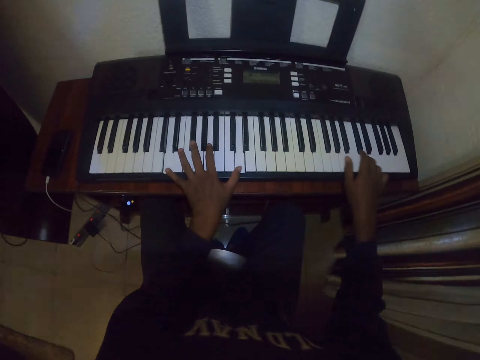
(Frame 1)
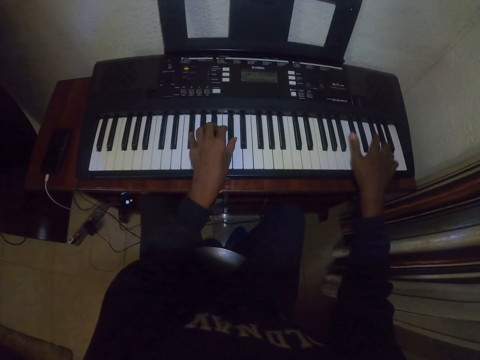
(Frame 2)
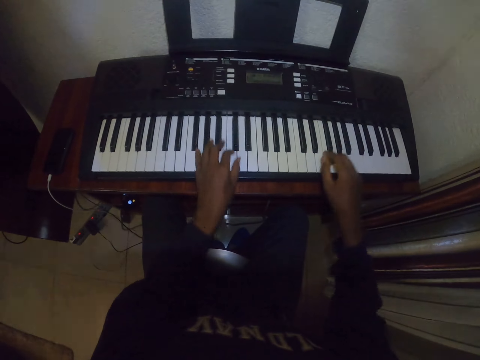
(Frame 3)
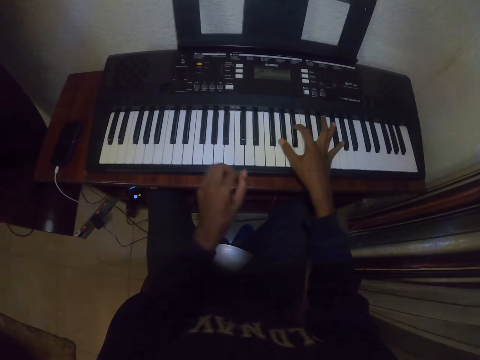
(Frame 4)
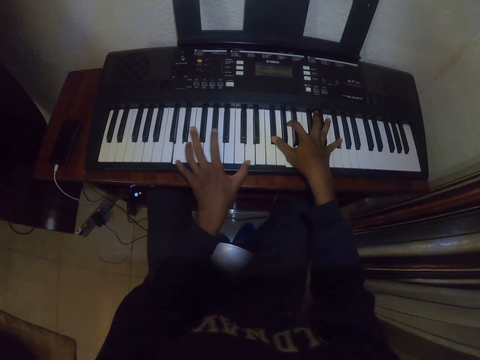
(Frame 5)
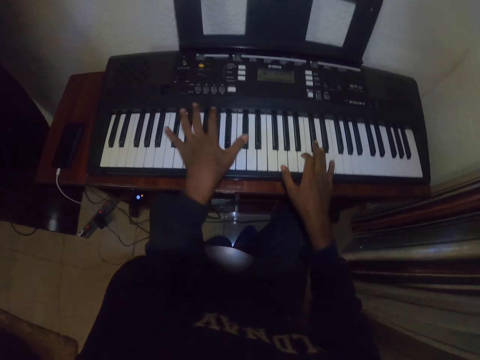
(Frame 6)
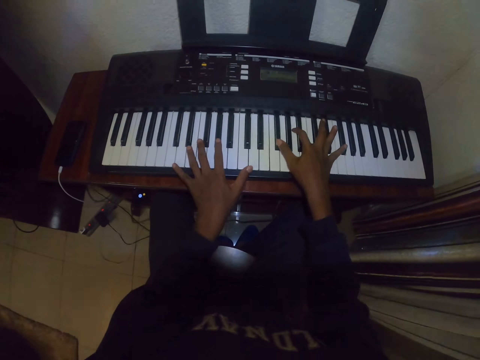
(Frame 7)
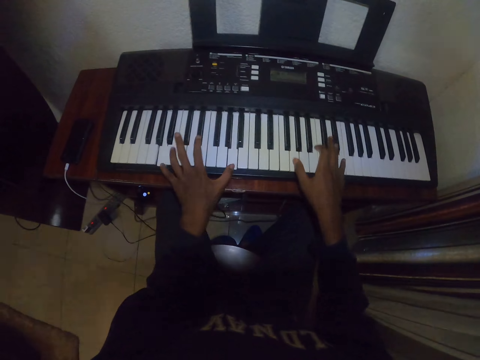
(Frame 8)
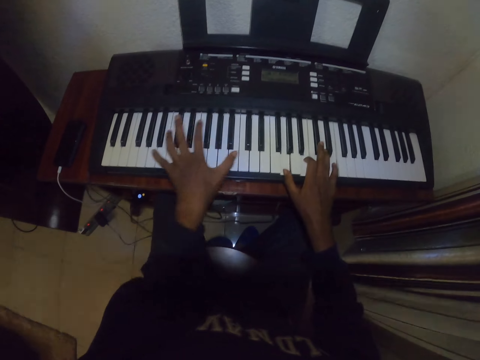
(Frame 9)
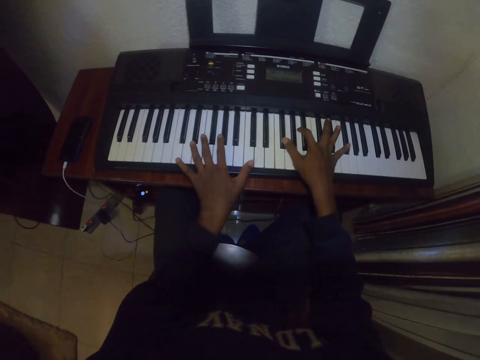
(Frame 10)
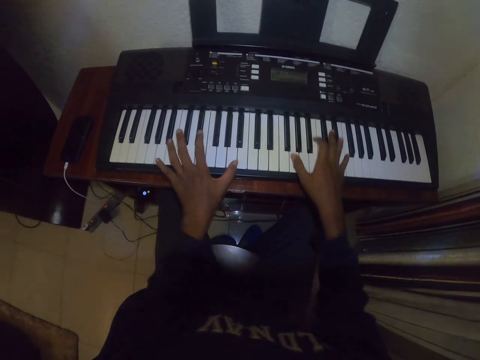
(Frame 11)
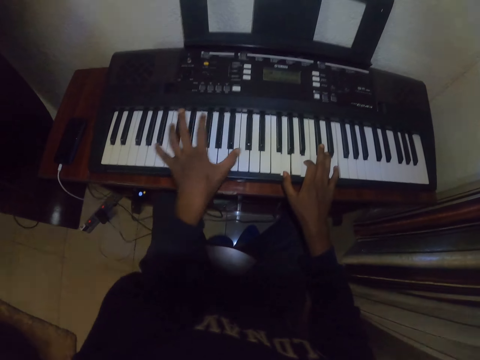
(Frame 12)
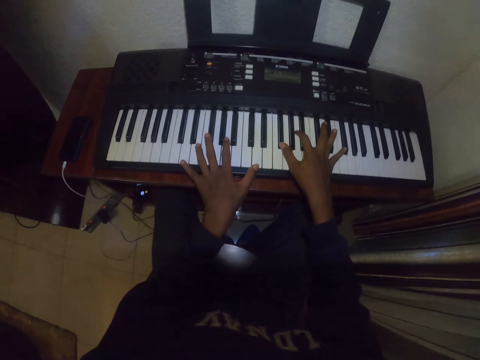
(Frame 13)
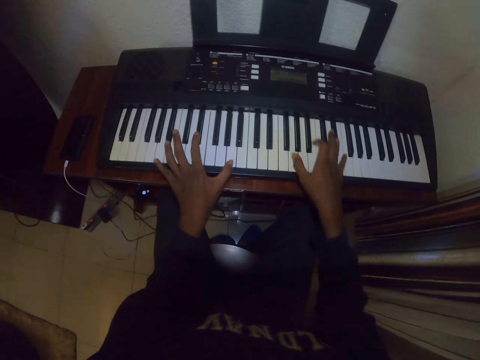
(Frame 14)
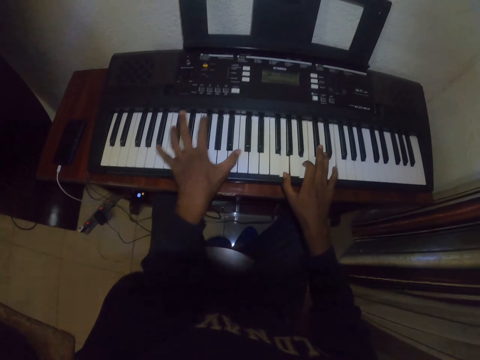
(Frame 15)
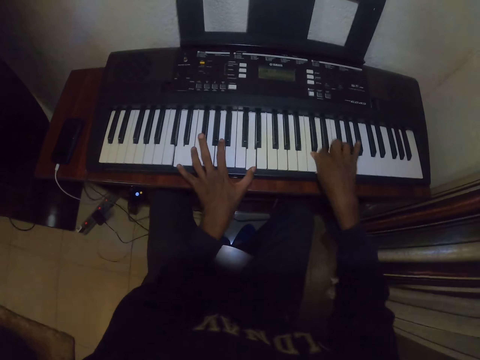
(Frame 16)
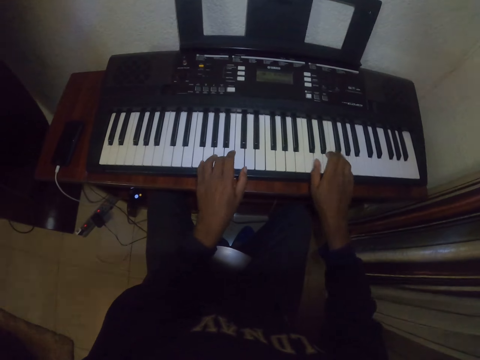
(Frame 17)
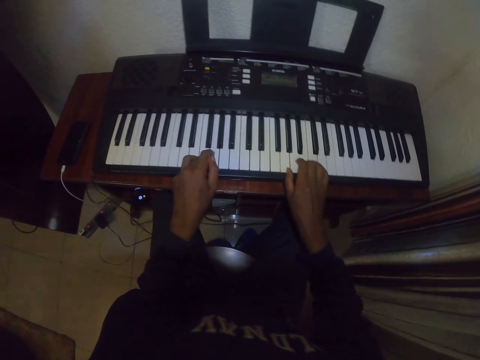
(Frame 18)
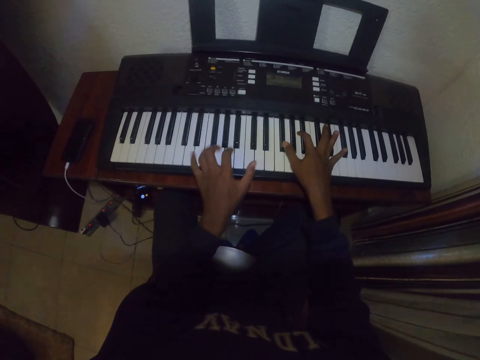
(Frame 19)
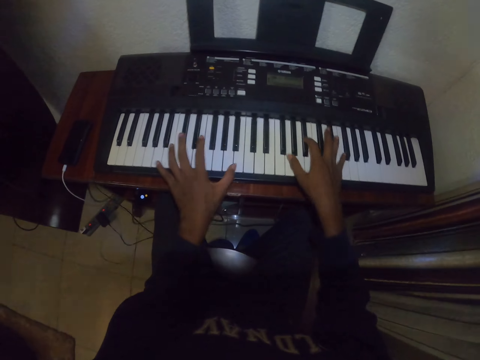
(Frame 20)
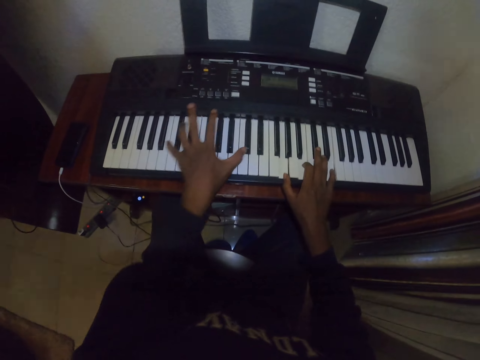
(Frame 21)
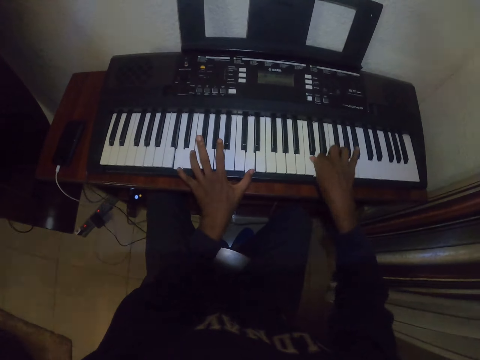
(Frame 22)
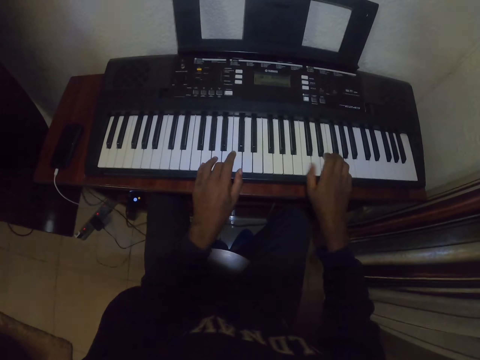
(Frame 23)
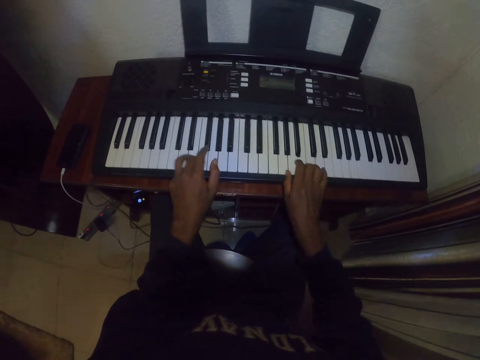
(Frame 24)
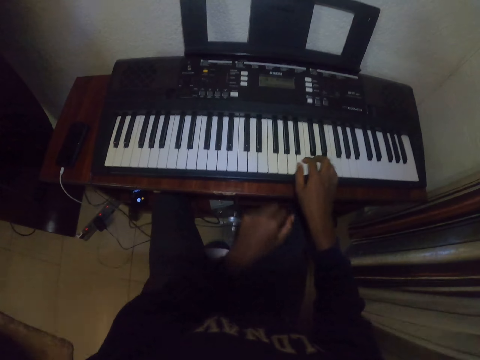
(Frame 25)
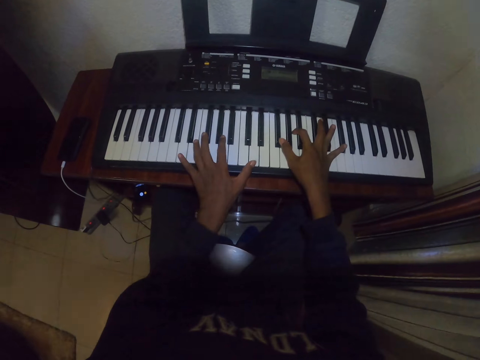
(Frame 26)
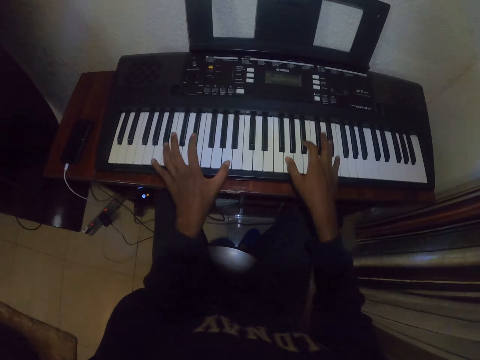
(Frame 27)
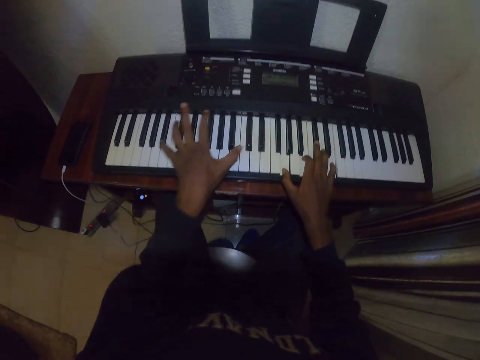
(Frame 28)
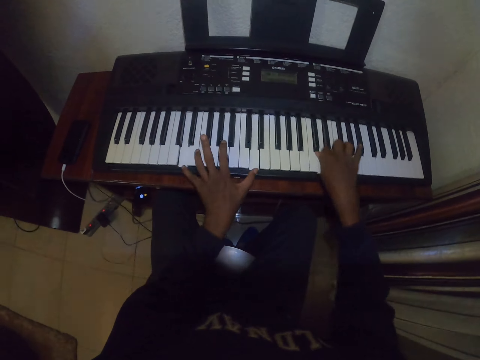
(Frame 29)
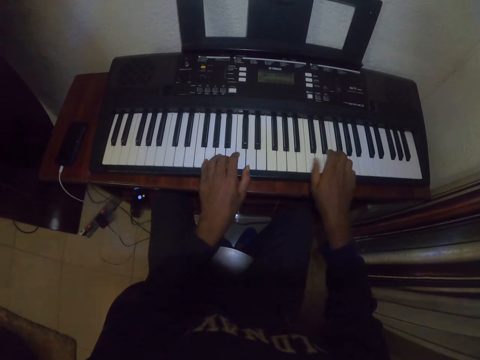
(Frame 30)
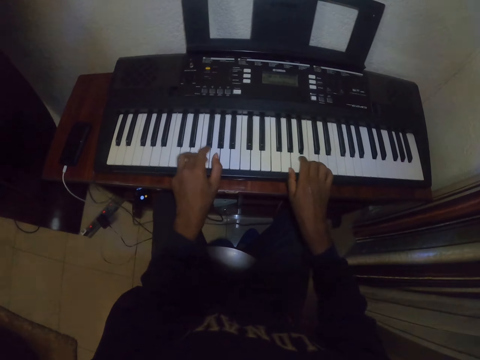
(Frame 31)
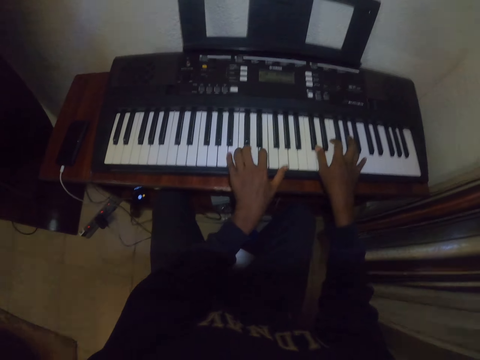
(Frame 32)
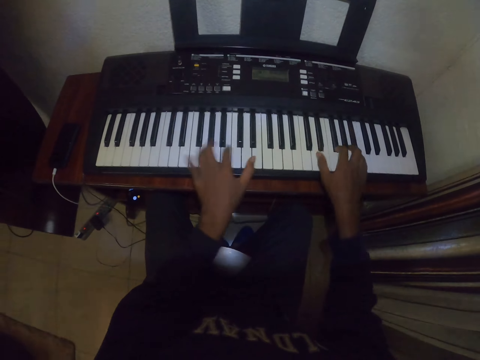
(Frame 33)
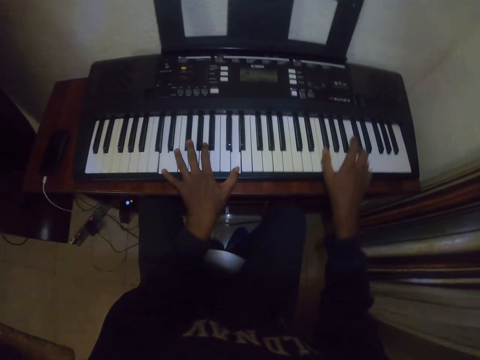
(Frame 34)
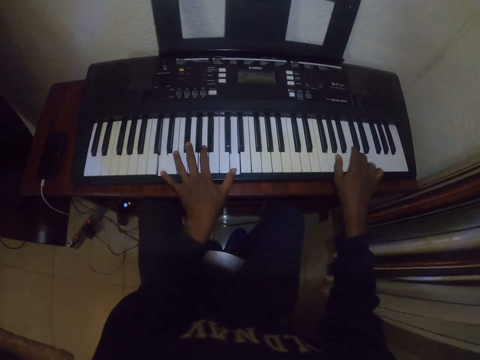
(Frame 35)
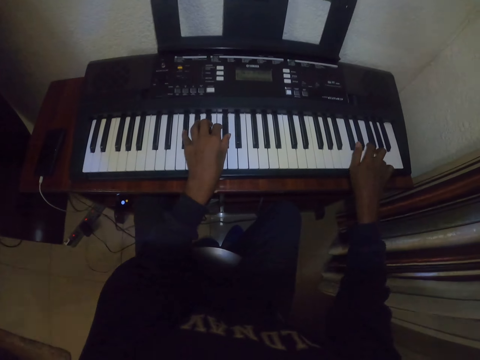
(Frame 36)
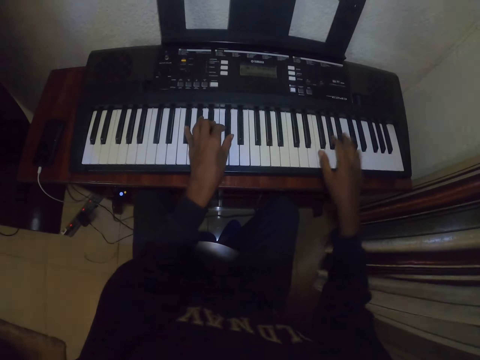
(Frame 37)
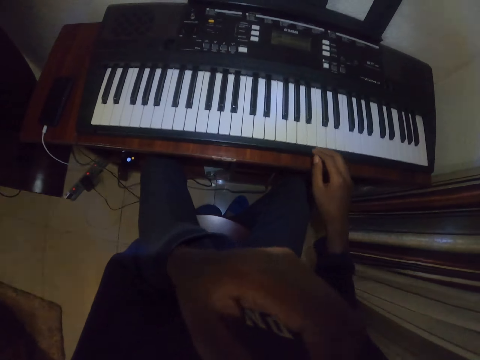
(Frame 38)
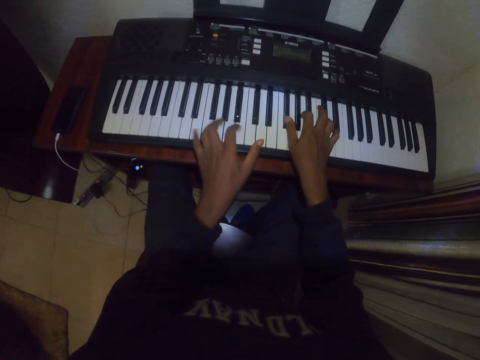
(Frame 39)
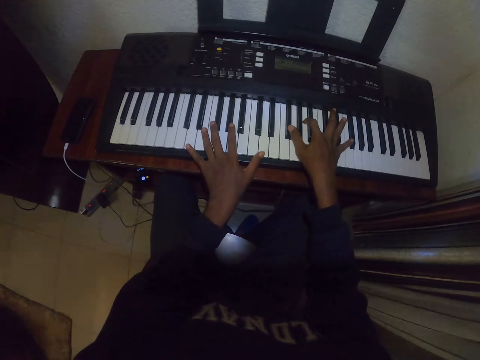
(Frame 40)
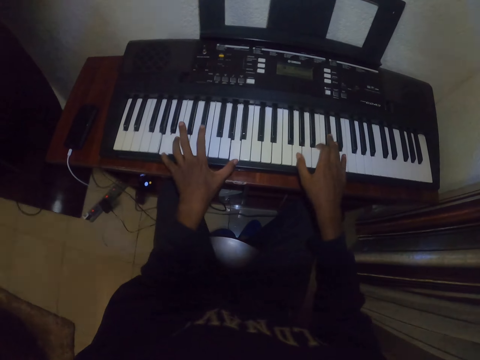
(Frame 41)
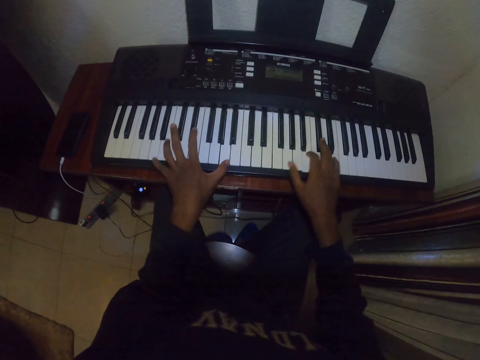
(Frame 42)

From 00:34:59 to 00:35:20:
The camera wearer lowers his left hand. He raises his left hand. He plays a piano. He lowers his left hand. He raises his left hand. He plays the piano. He raises his left hand. He touches his face. He lowers his hand. He plays the piano.
